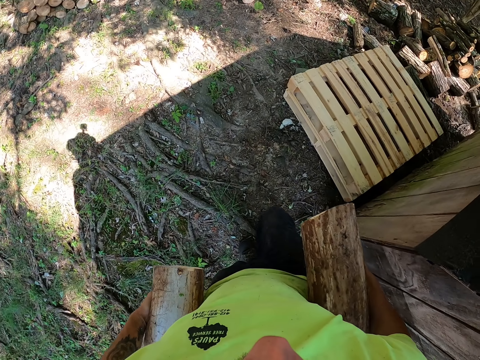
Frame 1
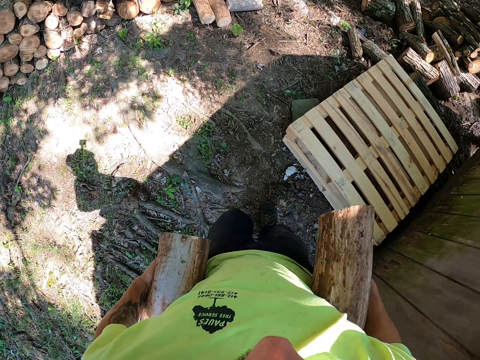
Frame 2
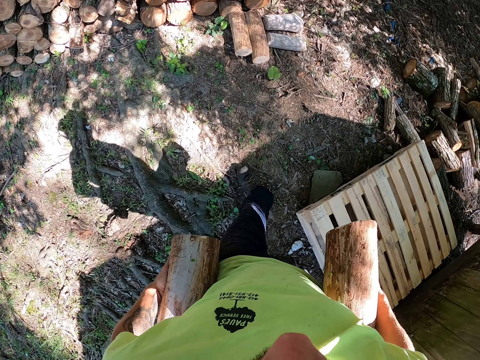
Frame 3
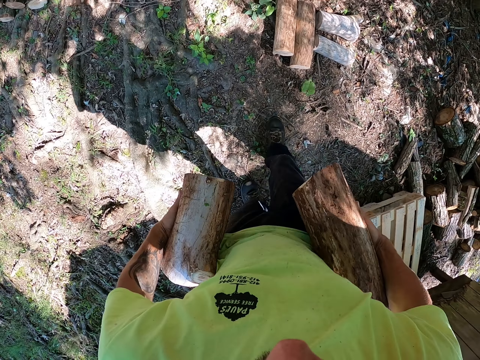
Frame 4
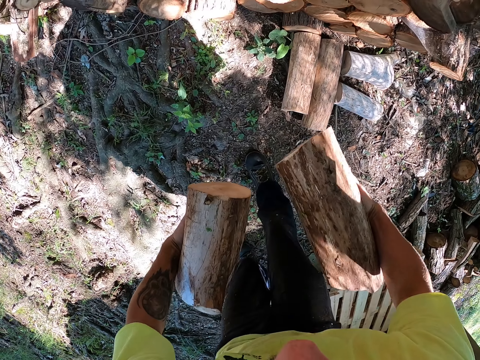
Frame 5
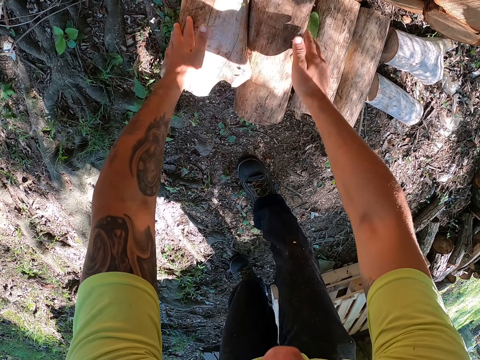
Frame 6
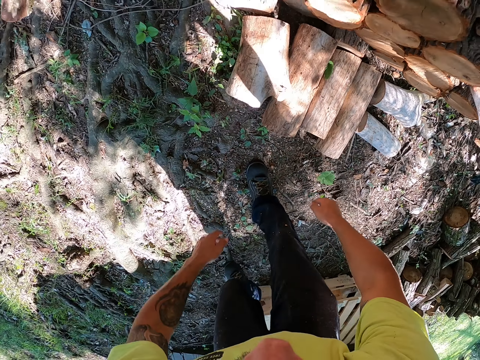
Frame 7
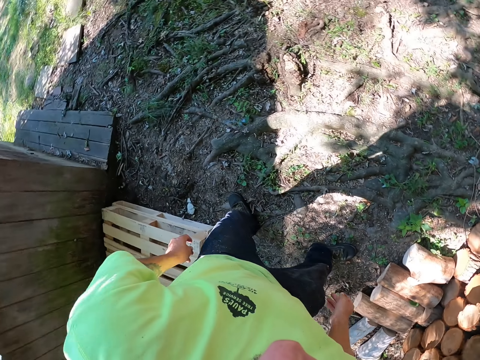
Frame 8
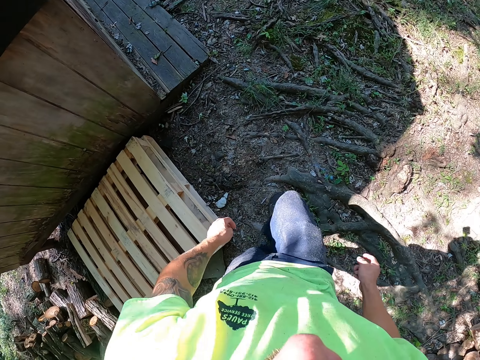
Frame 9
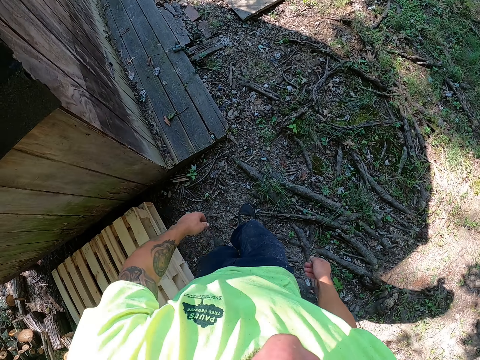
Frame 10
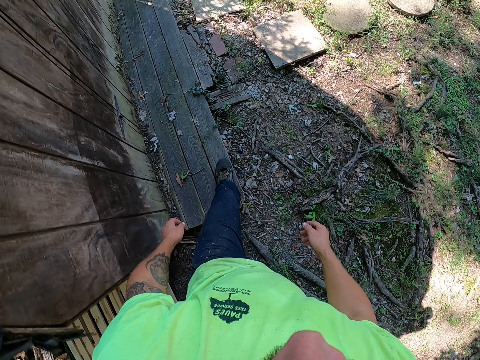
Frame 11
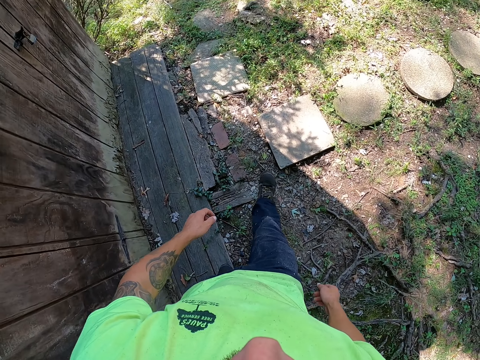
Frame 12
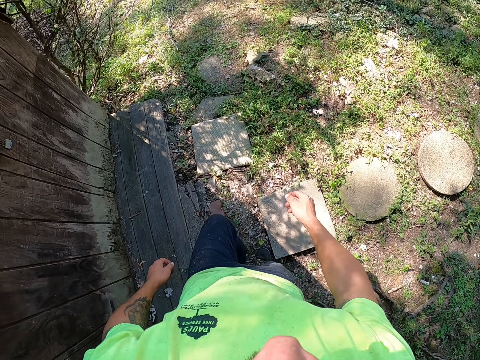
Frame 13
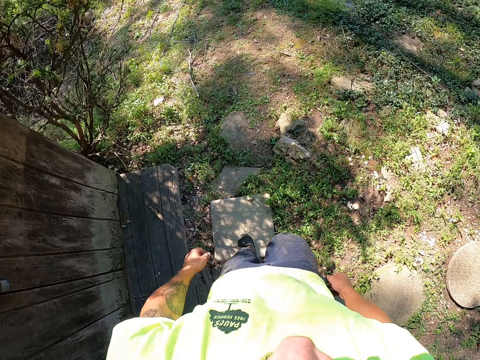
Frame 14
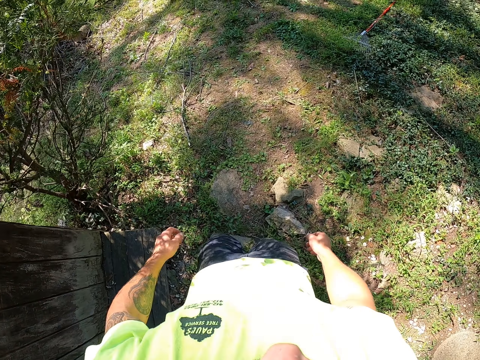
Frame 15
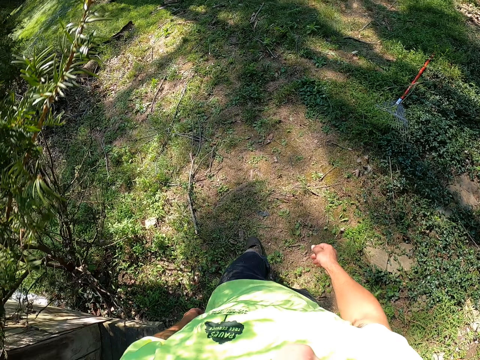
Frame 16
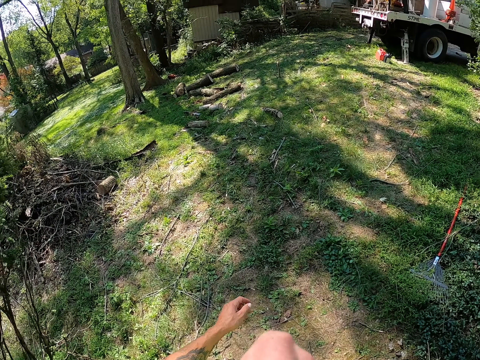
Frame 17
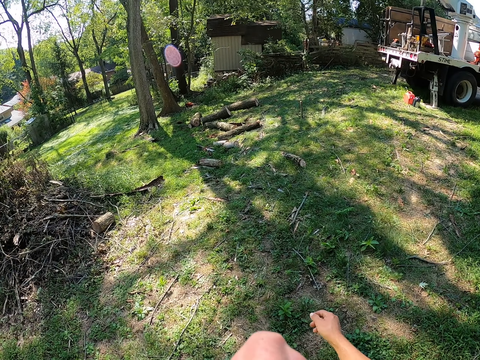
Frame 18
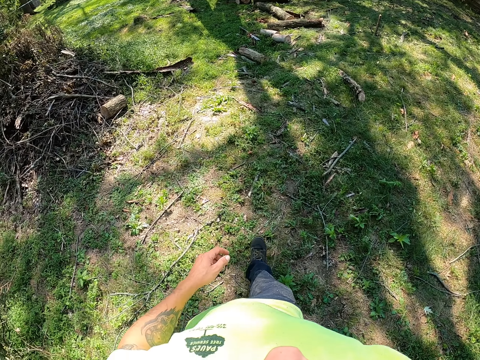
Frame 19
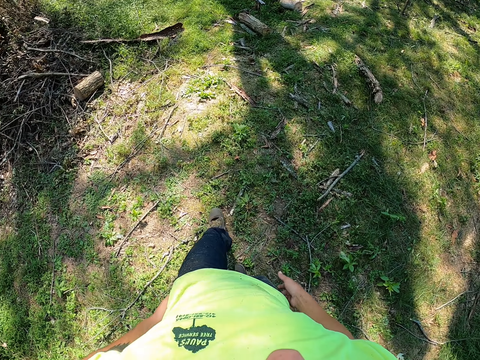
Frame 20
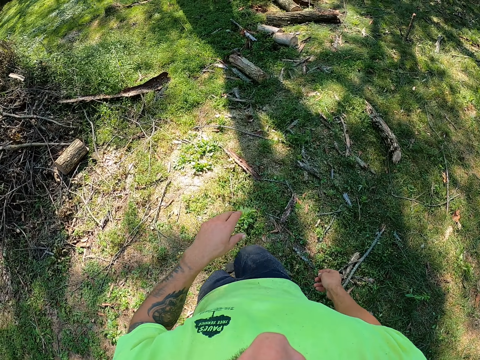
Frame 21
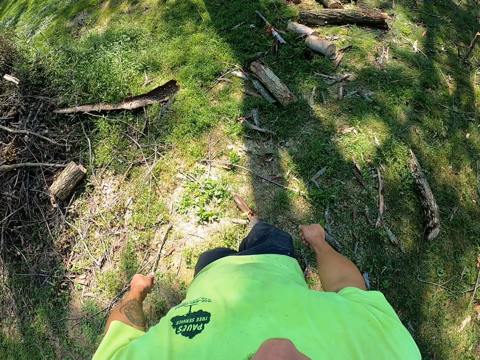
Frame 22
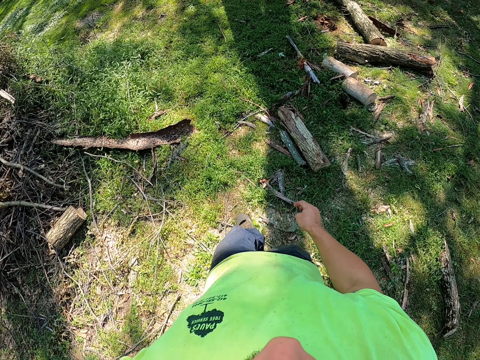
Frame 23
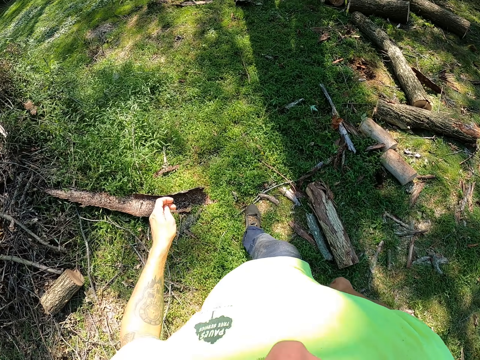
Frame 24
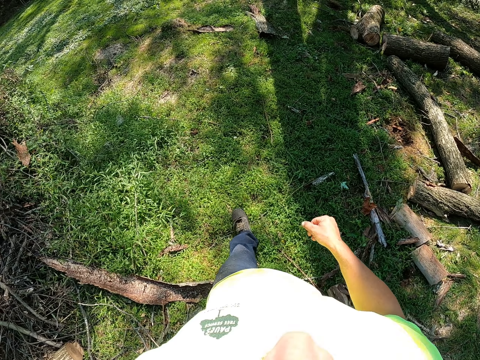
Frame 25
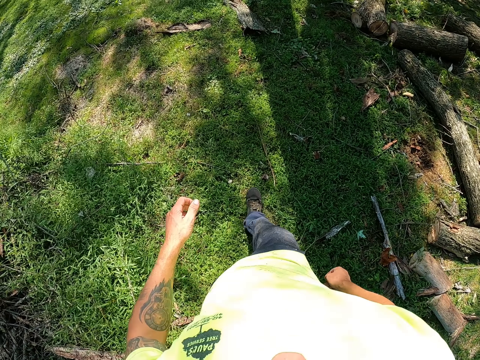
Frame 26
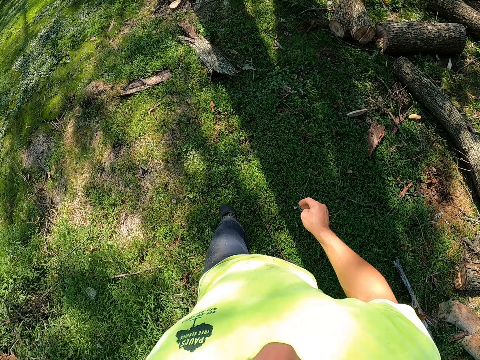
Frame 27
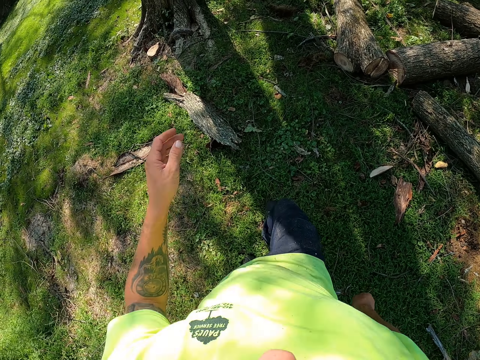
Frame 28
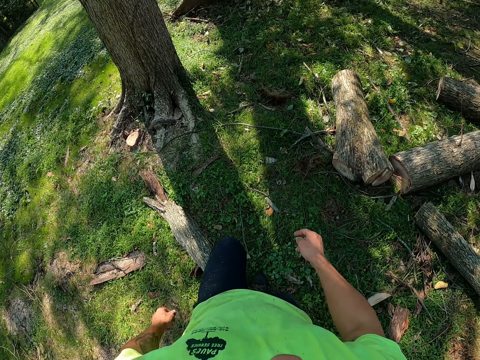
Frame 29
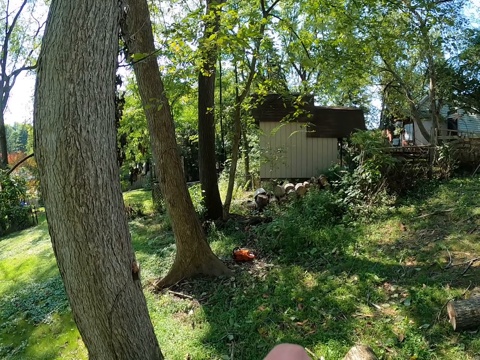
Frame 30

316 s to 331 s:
The camera wearer arranges logs on the ground. They drop the logs of wood with both hands on the ground. They walk around.

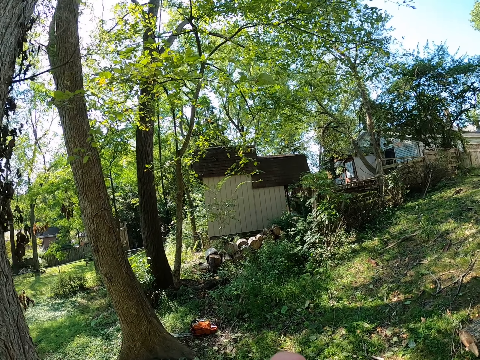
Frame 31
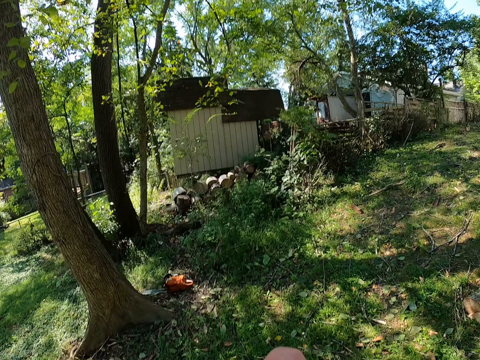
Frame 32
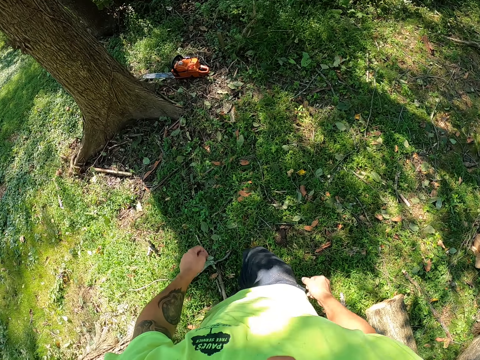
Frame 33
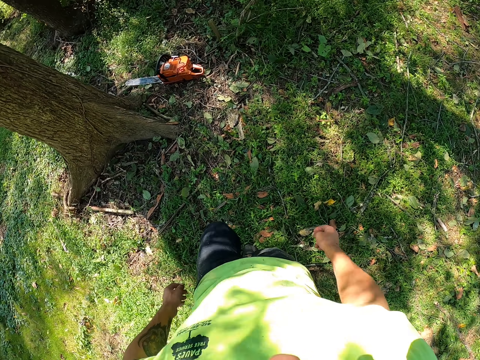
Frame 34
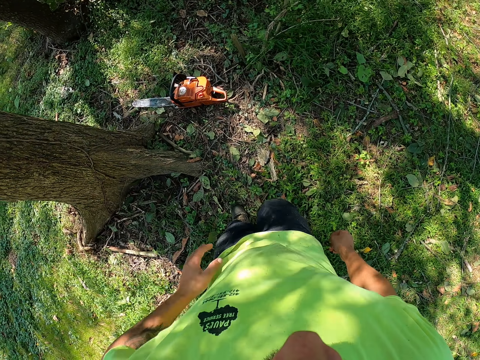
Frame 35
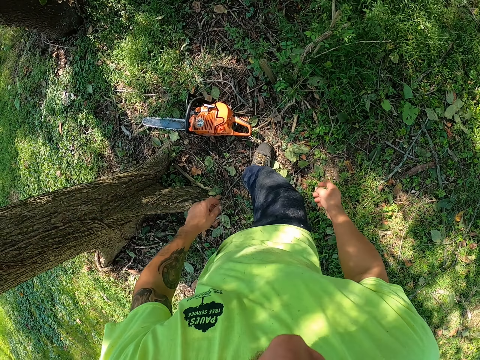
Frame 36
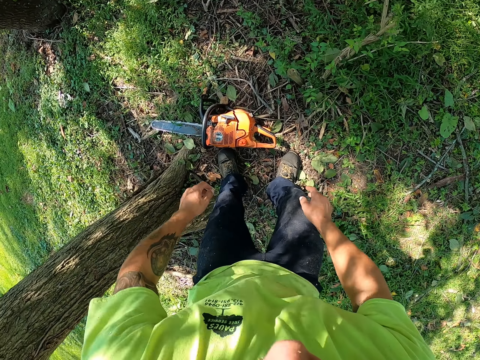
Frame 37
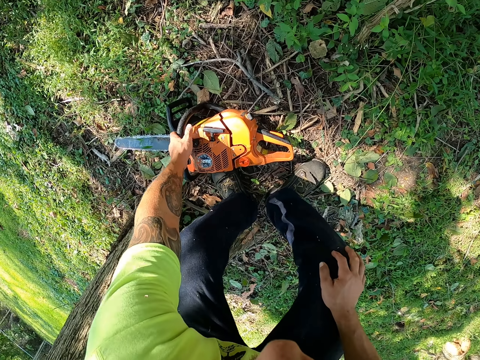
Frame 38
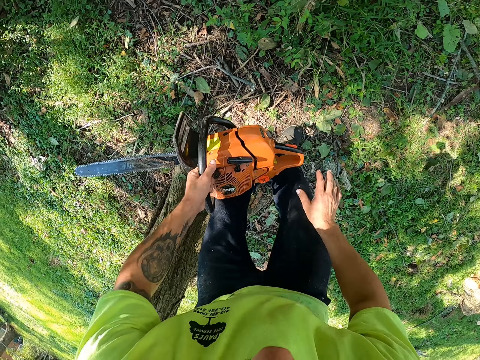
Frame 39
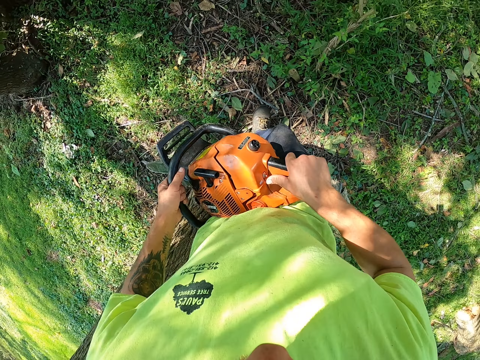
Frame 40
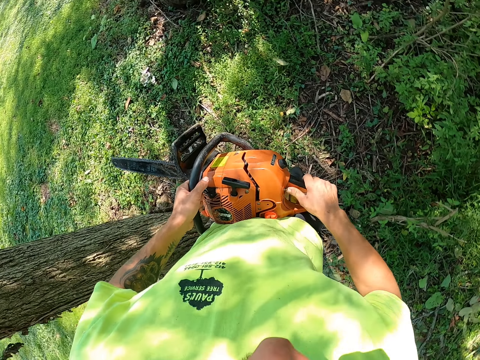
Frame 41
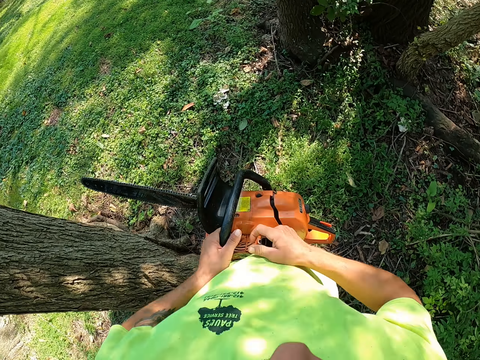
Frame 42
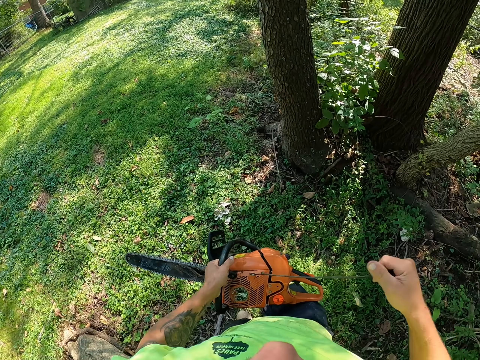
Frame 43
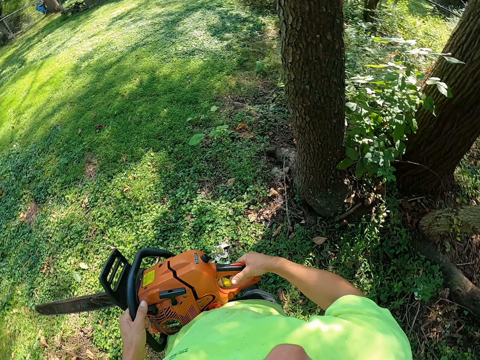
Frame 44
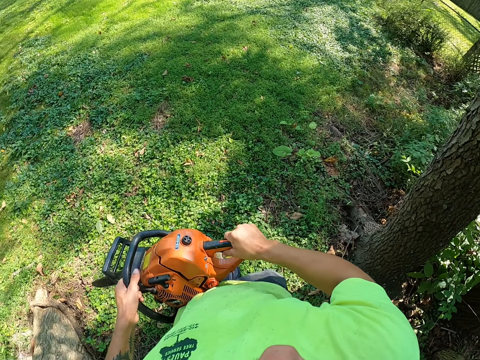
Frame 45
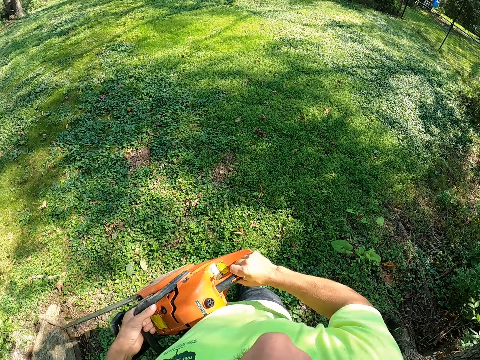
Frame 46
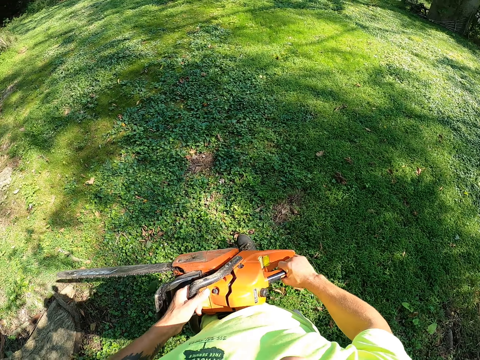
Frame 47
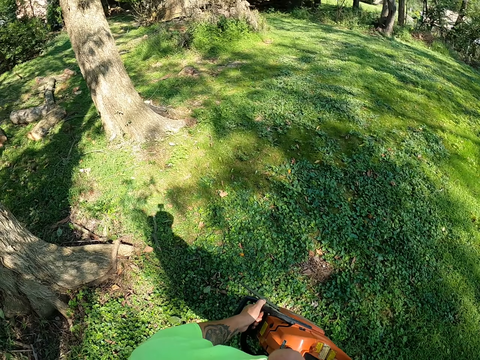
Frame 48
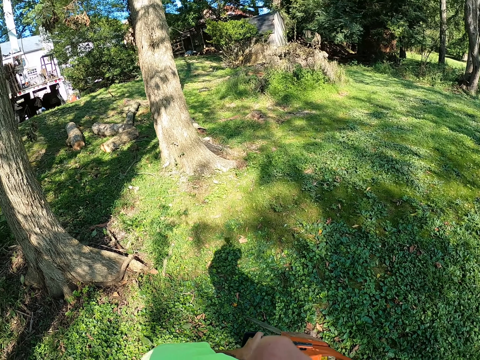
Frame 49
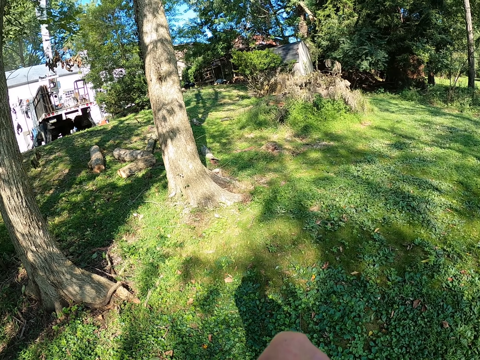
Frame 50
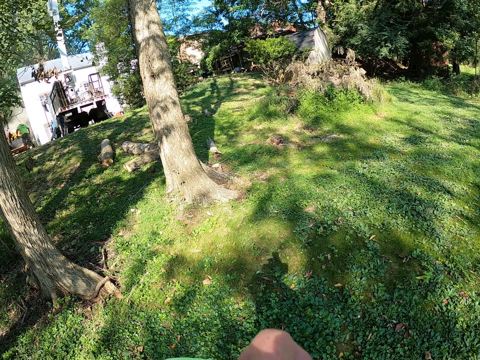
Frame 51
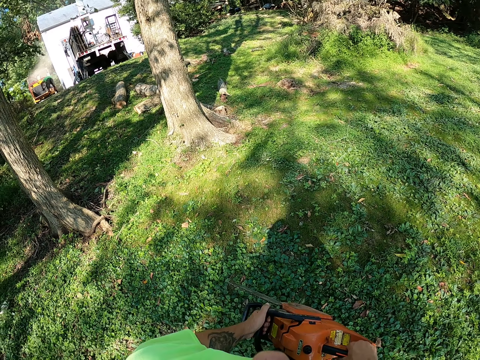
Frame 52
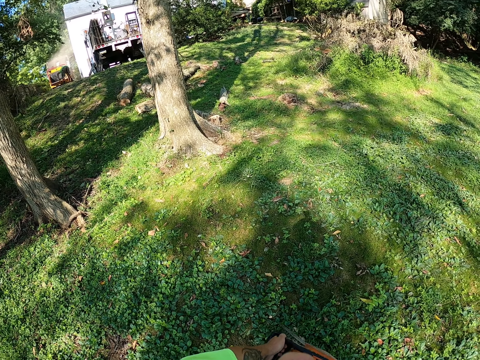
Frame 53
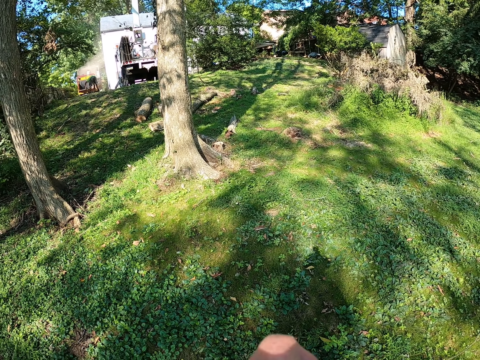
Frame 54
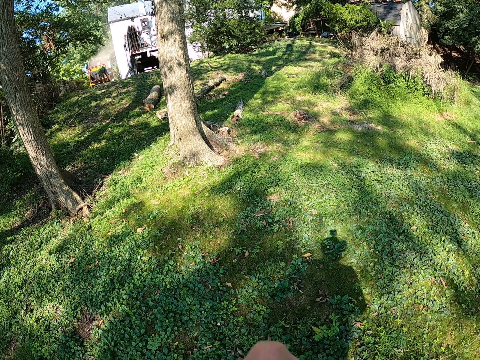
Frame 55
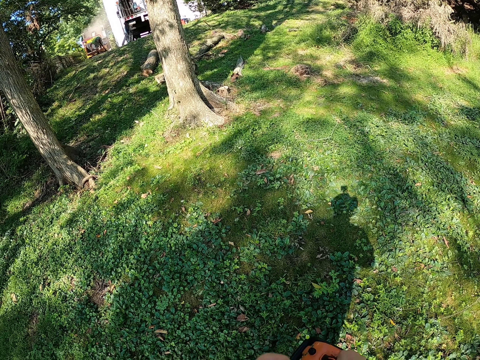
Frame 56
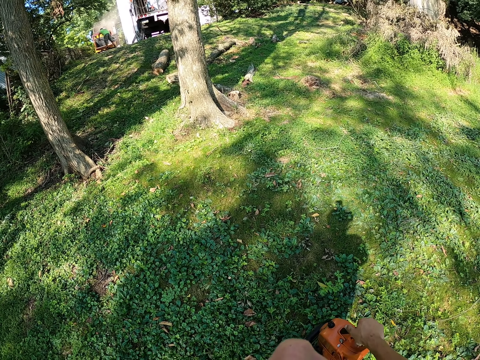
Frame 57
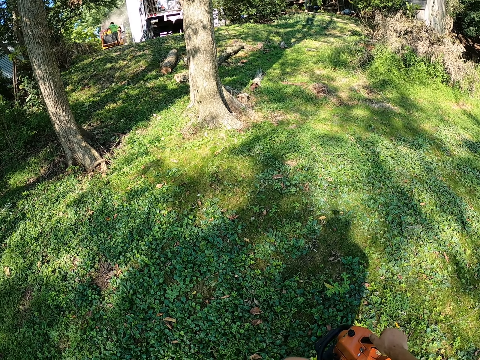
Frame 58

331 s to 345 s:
The camera wearer picks up a chainsaw from the ground with his left hand. He holds the chainsaw with both hands. He holds the chainsaw with his left hand. He pulls a starter cord handle on the chainsaw with his right hand. He holds the chainsaw with both hands.
